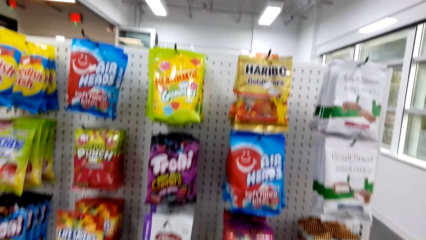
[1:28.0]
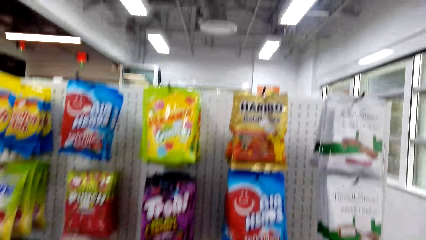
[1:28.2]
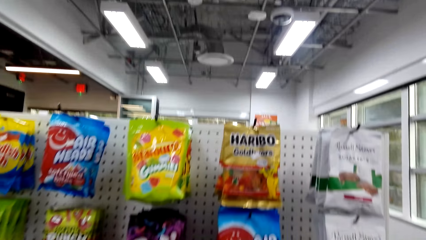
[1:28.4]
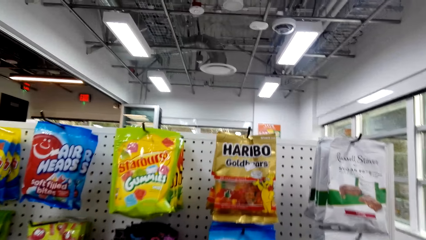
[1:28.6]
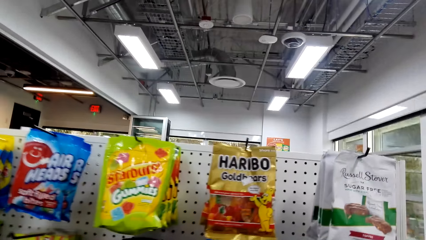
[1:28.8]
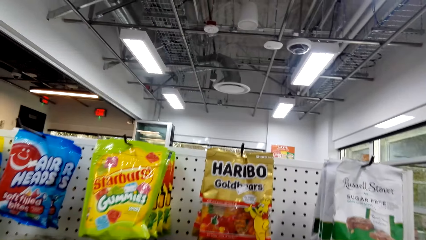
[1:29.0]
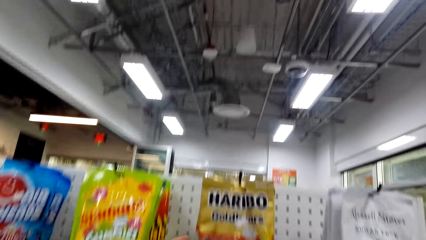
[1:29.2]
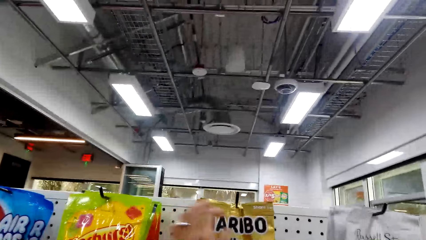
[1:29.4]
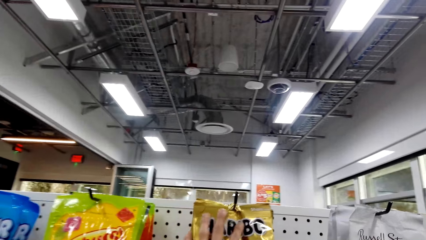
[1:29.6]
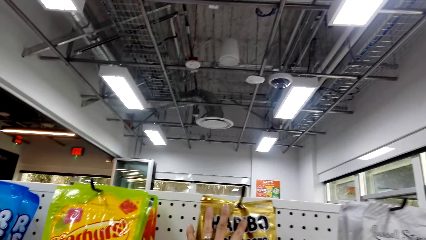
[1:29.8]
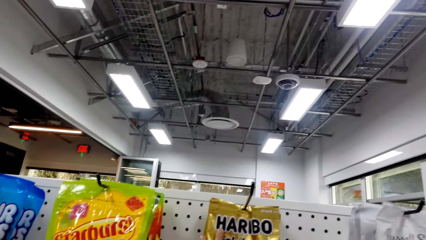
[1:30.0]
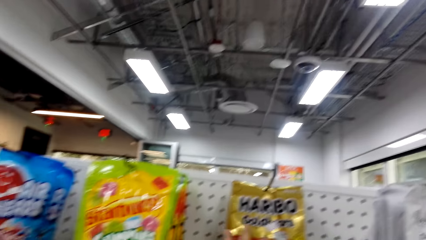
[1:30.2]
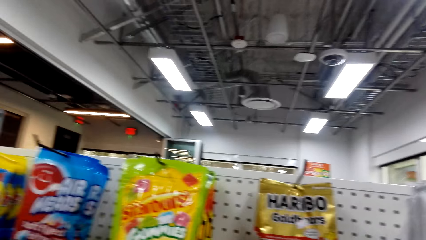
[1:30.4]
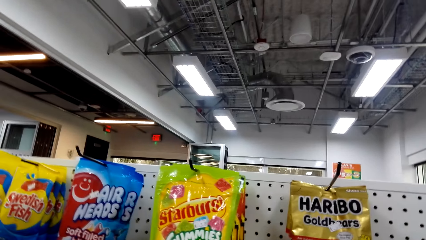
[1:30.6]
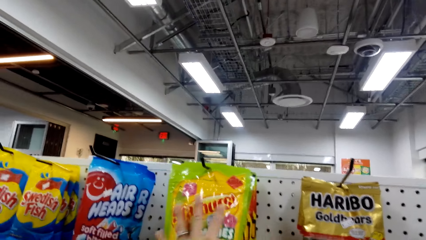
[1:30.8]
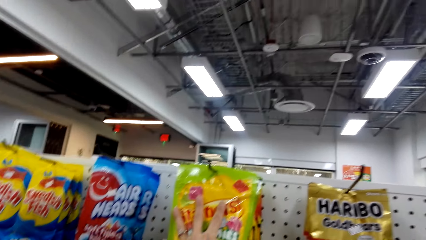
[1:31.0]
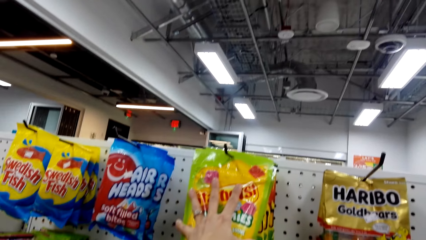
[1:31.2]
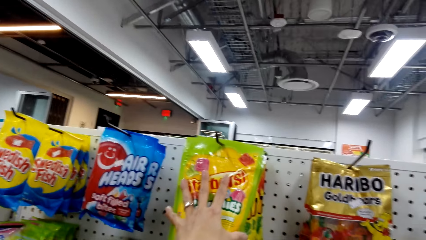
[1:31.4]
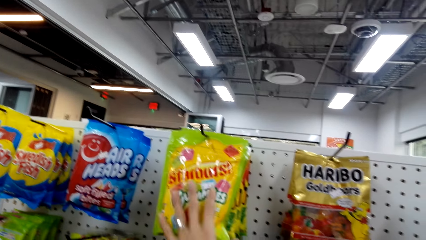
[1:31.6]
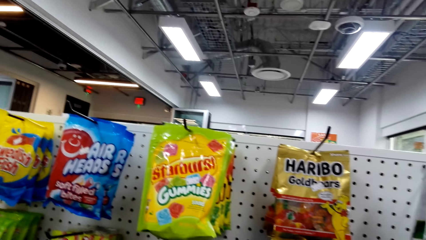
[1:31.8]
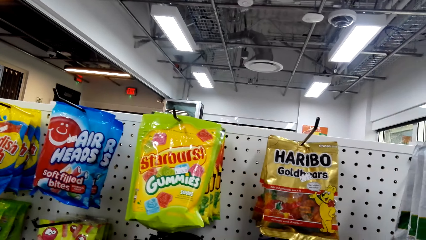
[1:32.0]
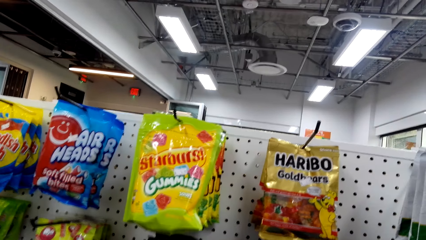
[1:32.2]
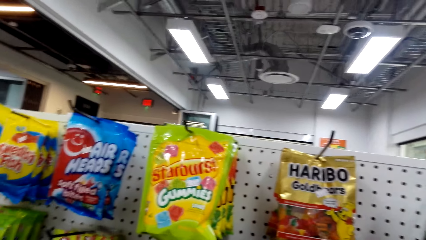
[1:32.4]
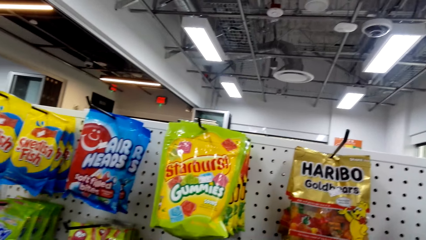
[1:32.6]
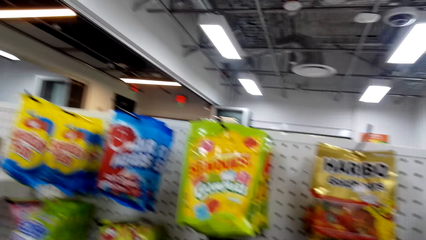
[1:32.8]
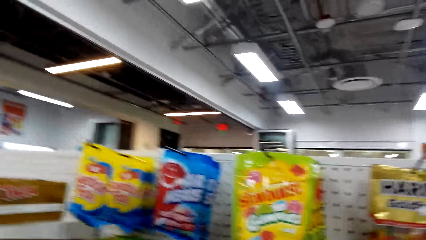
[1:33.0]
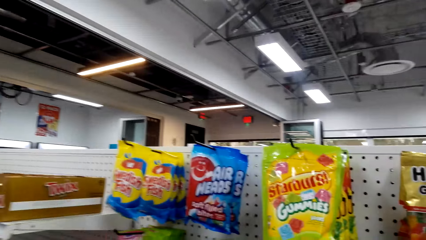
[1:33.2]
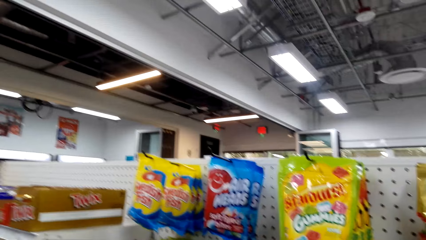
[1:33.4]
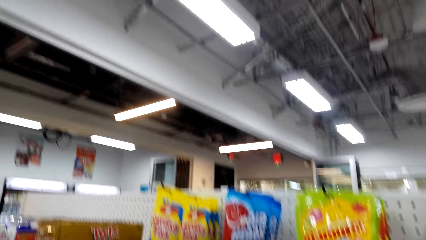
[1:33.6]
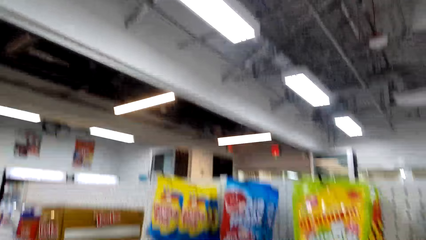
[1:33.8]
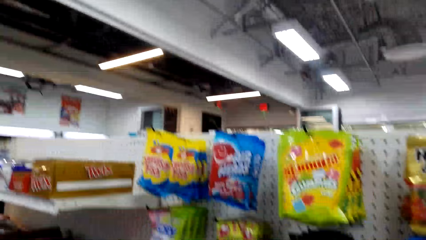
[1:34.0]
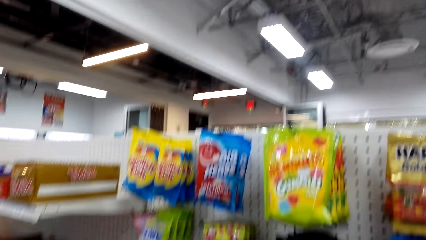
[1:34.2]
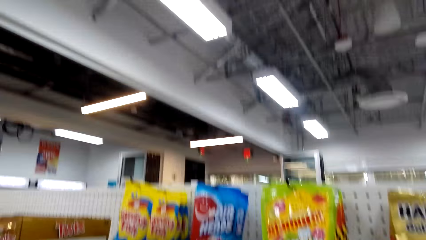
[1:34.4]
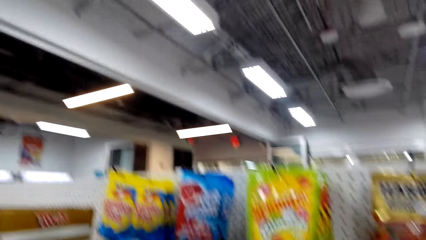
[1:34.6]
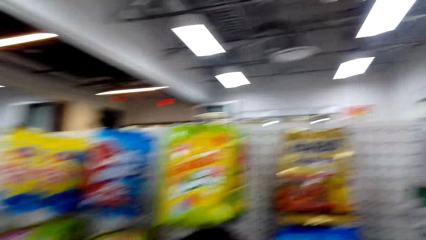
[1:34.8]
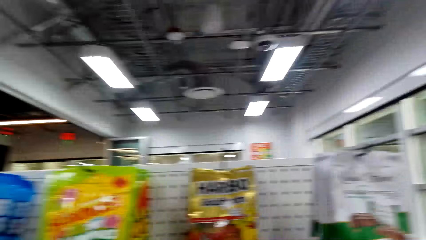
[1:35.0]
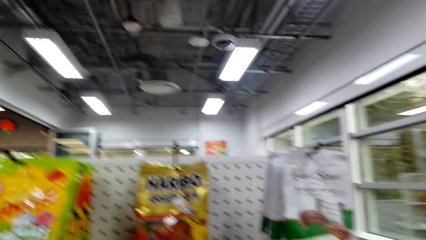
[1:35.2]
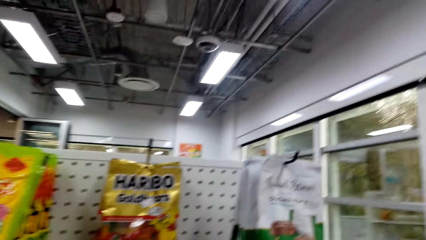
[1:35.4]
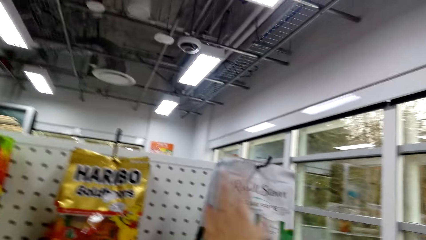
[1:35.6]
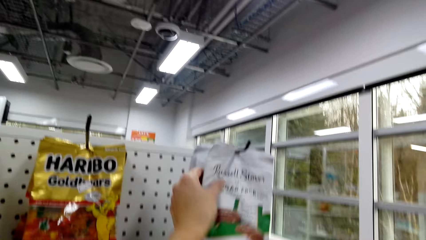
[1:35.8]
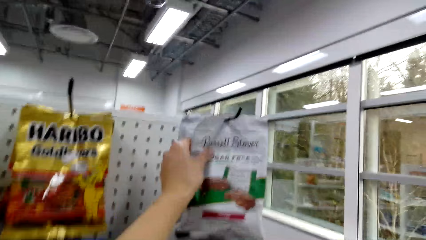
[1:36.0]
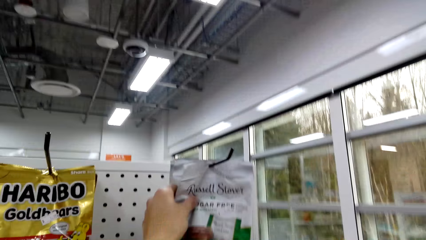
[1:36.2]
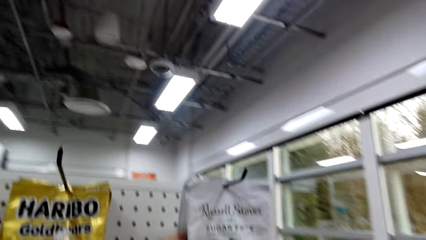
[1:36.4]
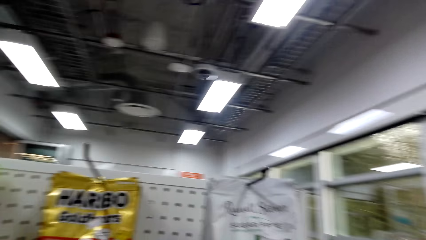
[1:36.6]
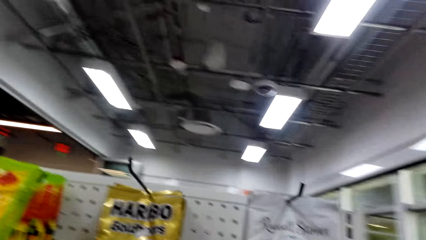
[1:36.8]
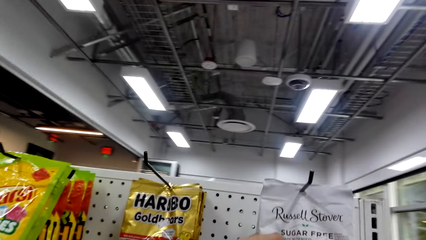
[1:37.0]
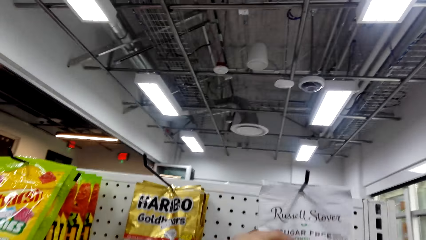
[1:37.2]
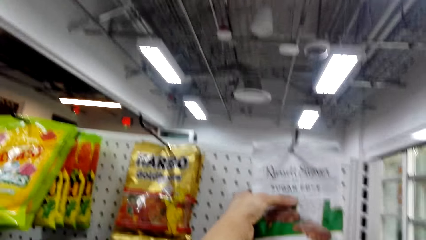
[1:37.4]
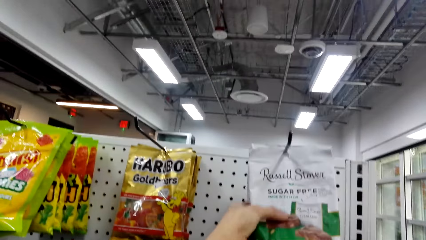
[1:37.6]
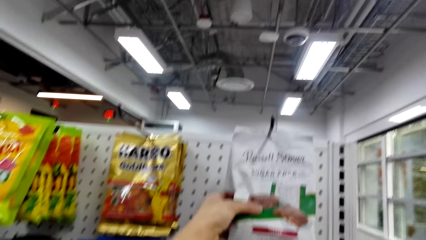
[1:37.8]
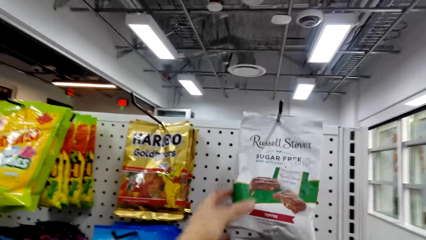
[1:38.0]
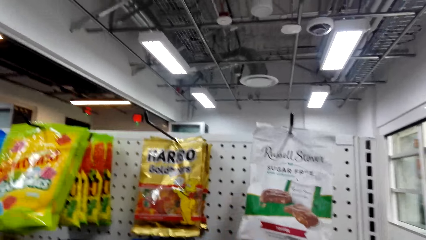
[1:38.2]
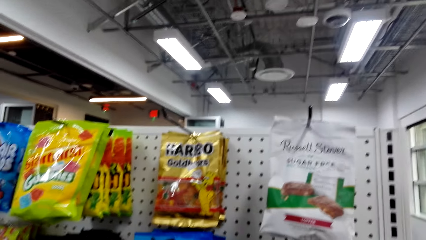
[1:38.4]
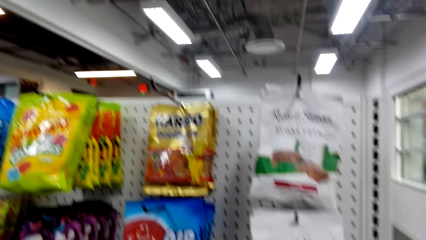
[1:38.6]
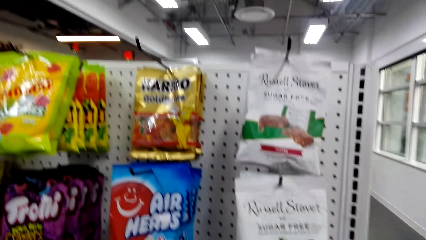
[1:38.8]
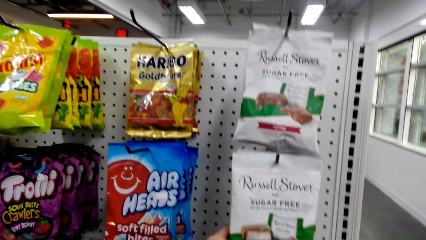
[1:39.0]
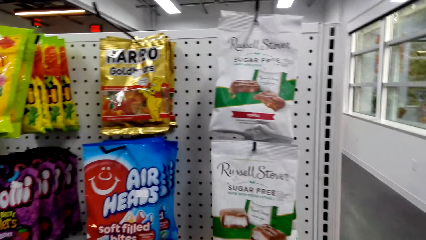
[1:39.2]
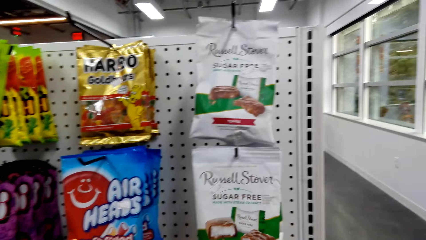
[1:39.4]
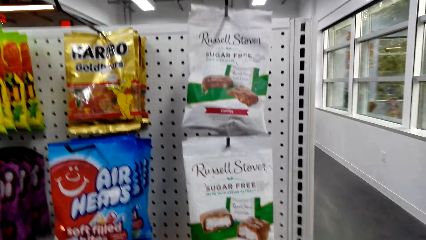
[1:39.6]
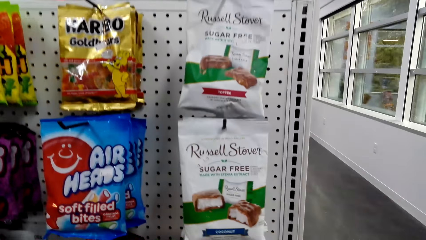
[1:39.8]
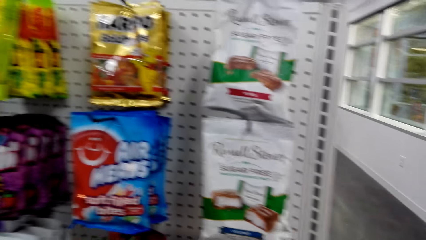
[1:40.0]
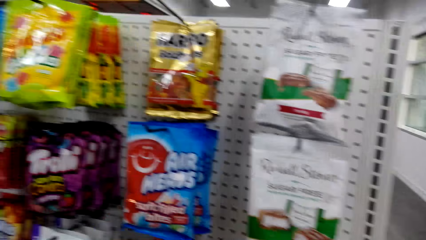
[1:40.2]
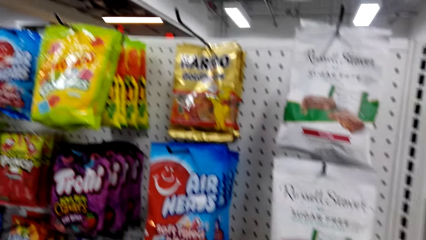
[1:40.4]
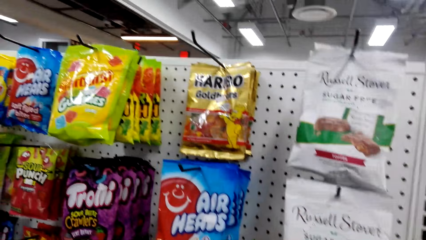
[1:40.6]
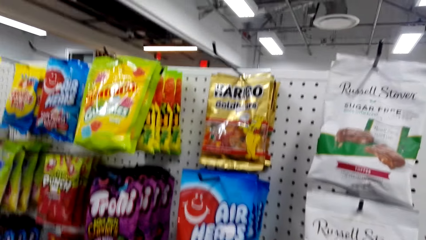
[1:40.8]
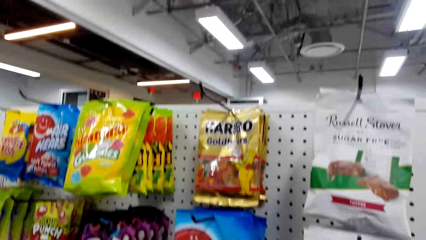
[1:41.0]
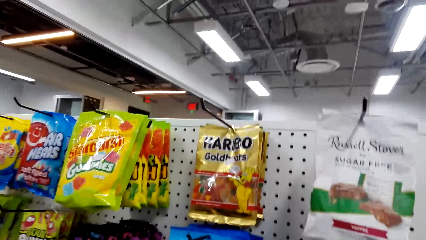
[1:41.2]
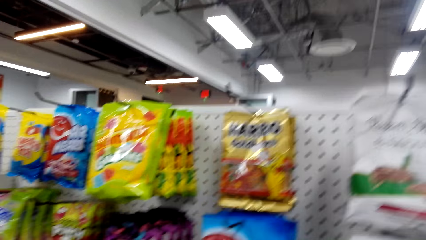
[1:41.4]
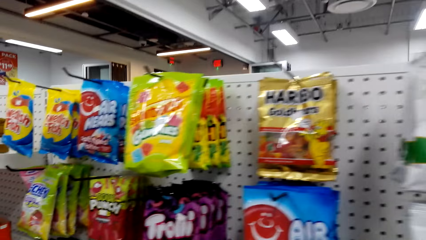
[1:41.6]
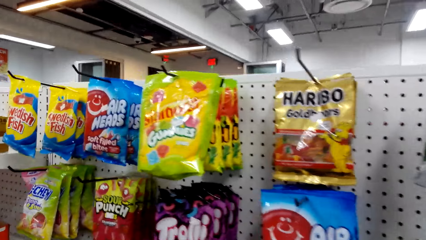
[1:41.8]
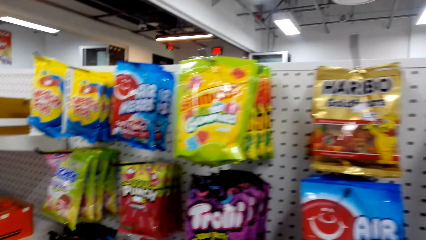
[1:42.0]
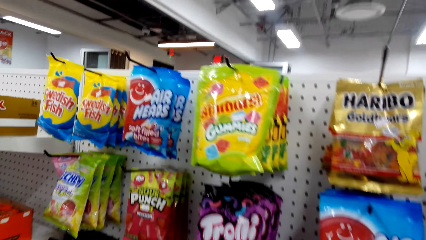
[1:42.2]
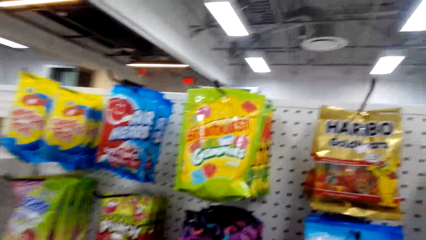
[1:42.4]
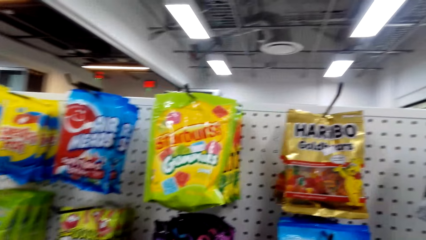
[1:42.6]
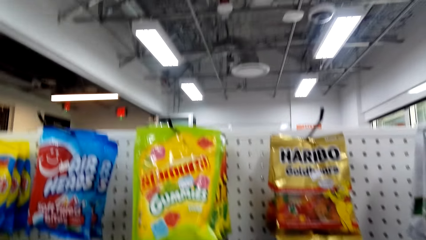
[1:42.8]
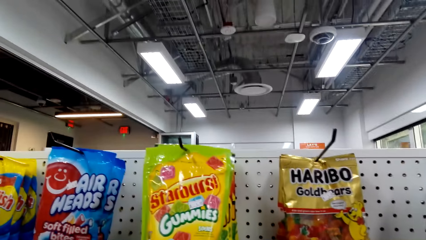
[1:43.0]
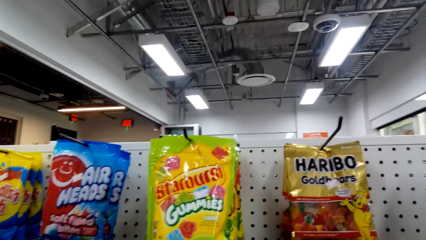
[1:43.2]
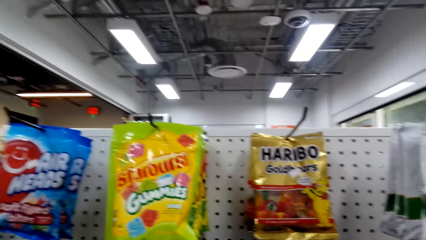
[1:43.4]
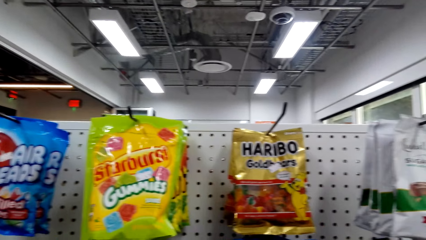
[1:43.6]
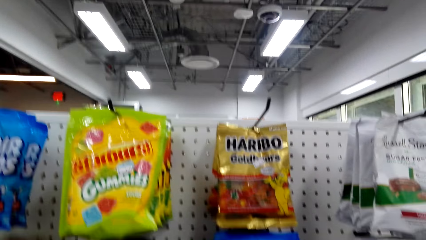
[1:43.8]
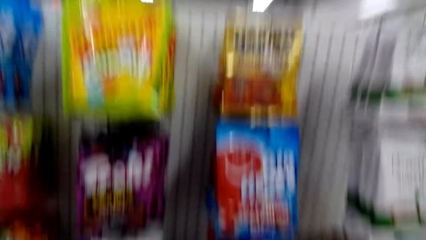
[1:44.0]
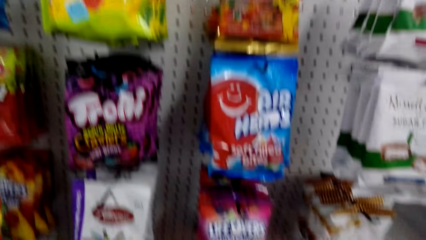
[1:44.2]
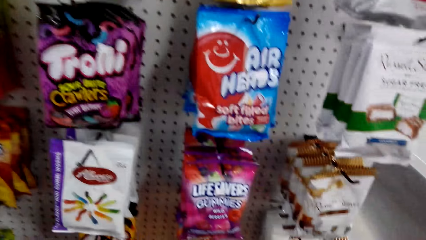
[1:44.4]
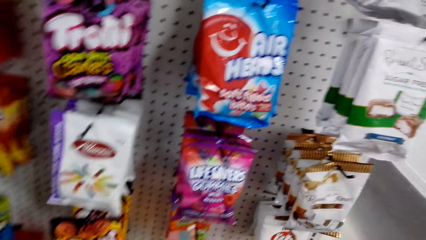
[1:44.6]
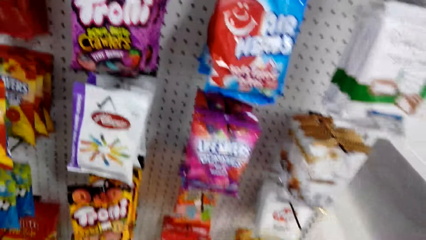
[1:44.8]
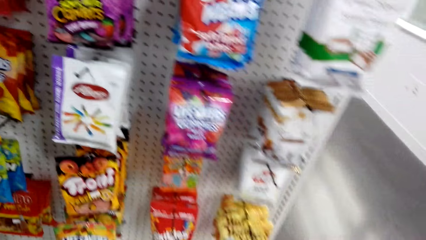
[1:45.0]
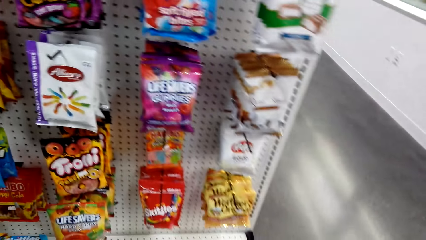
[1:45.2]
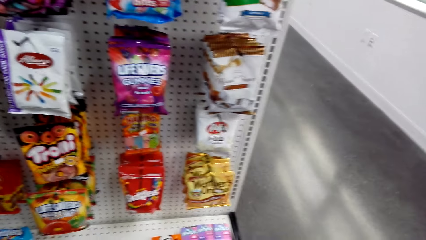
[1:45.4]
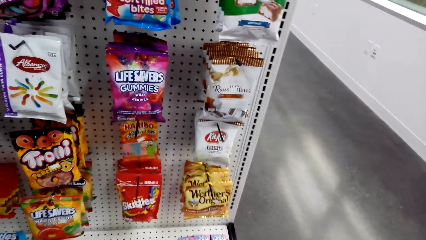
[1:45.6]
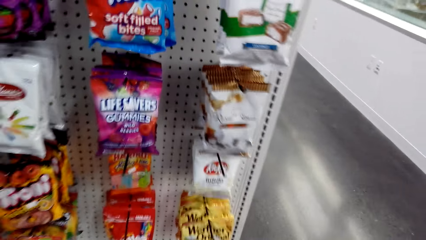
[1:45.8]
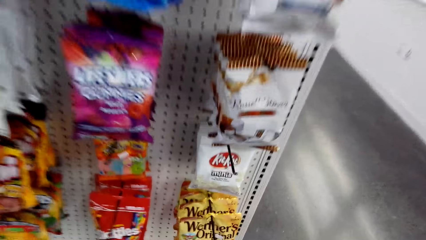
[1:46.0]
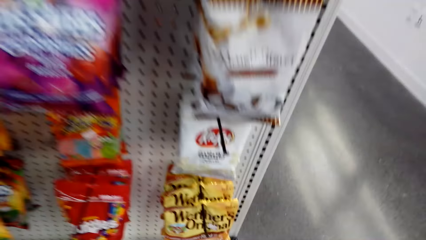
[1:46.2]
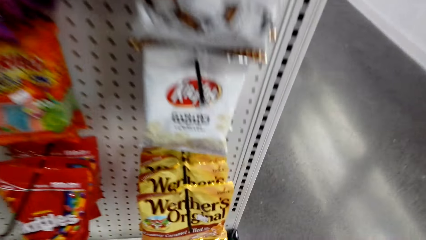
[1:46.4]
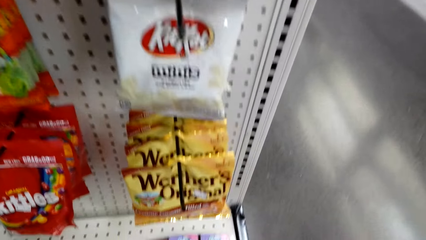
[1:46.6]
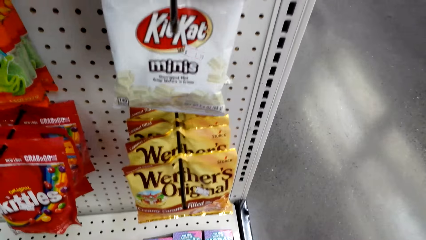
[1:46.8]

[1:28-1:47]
The camera wearer holds the Haribo. They hold the gummies. They hold a sachet. They converse with a woman.
